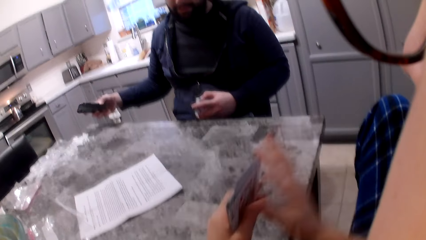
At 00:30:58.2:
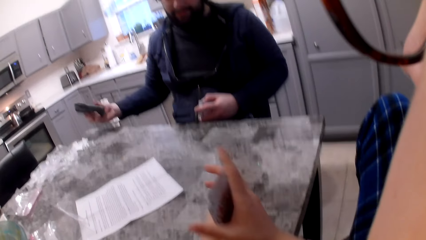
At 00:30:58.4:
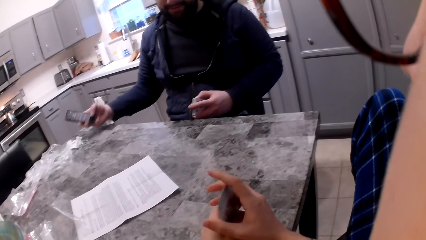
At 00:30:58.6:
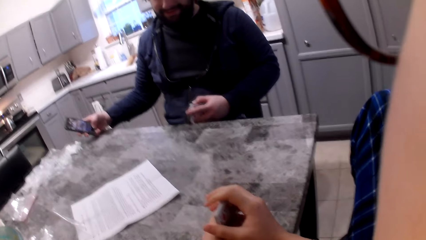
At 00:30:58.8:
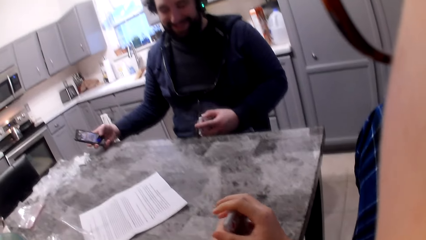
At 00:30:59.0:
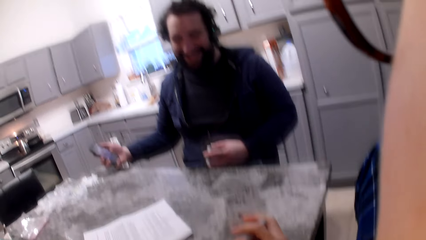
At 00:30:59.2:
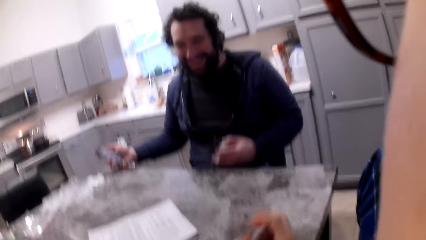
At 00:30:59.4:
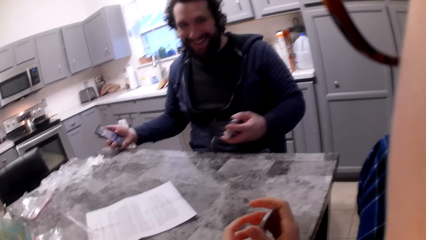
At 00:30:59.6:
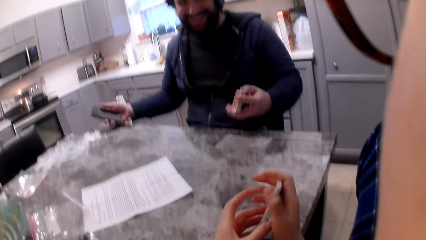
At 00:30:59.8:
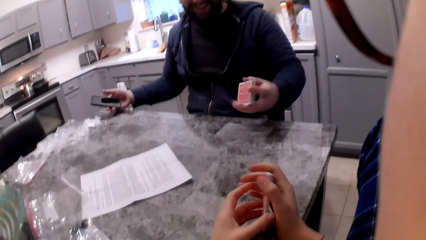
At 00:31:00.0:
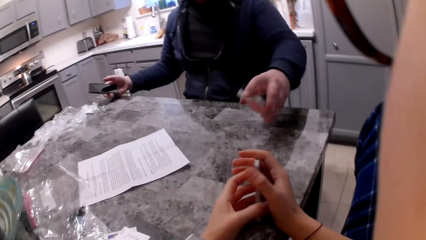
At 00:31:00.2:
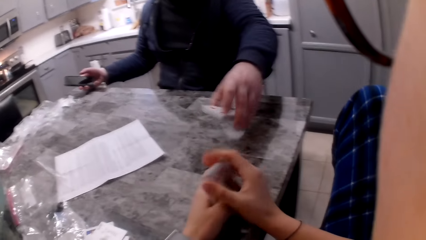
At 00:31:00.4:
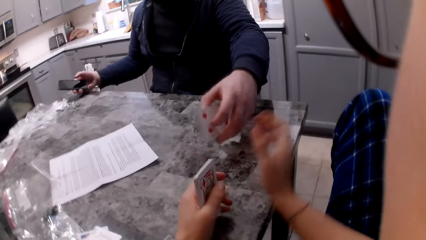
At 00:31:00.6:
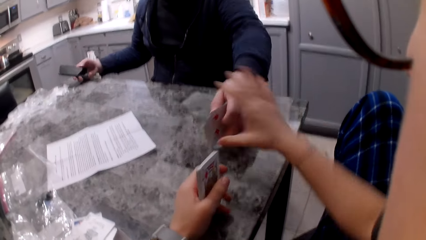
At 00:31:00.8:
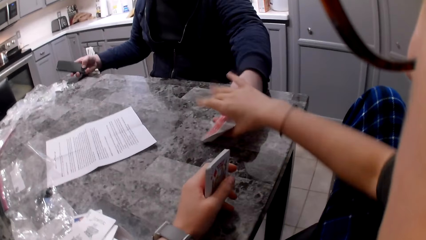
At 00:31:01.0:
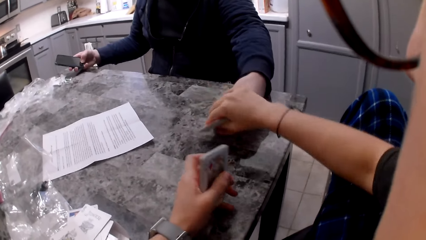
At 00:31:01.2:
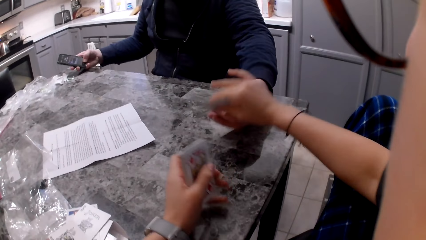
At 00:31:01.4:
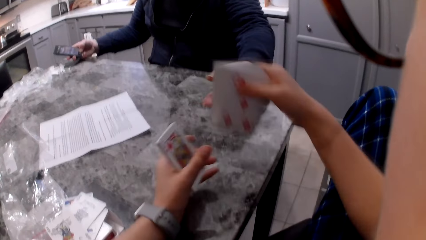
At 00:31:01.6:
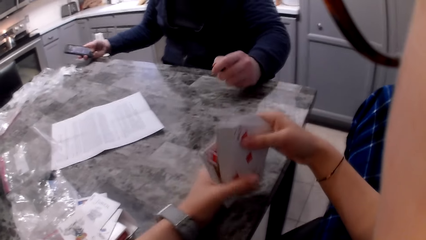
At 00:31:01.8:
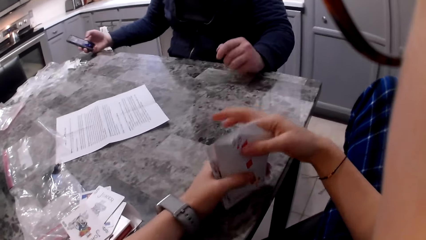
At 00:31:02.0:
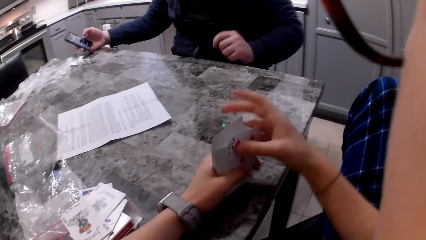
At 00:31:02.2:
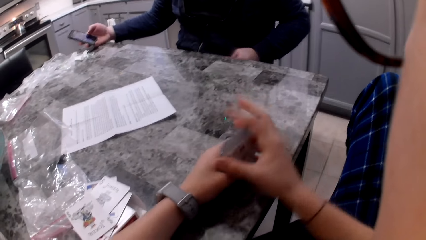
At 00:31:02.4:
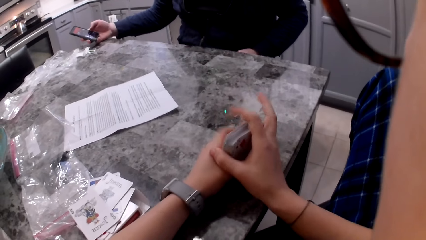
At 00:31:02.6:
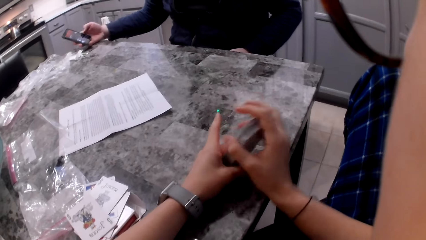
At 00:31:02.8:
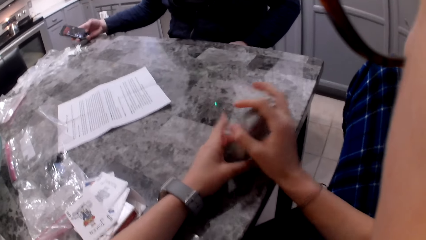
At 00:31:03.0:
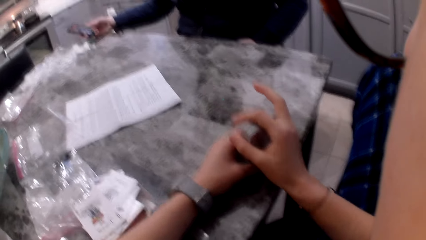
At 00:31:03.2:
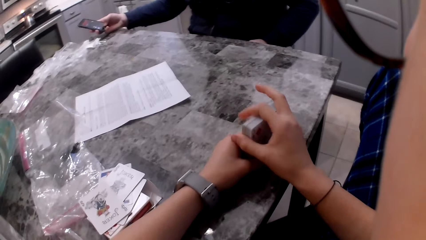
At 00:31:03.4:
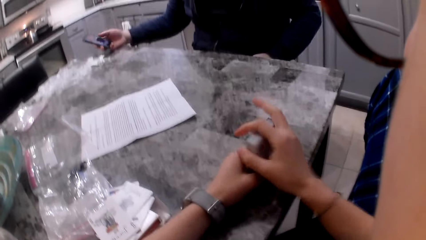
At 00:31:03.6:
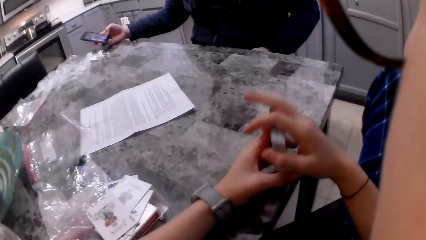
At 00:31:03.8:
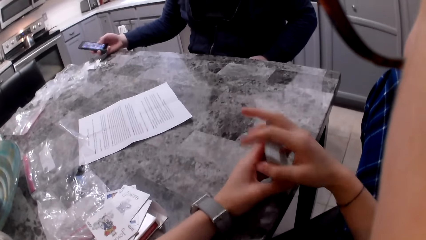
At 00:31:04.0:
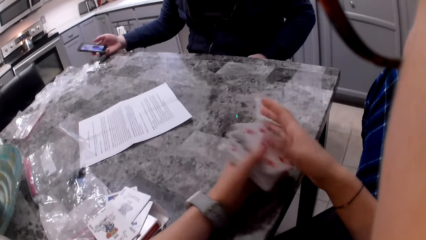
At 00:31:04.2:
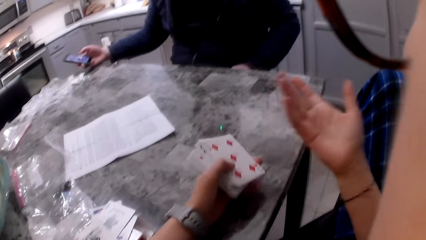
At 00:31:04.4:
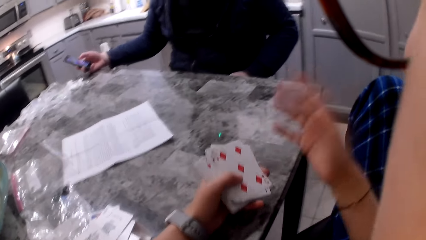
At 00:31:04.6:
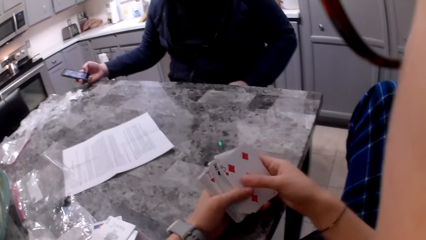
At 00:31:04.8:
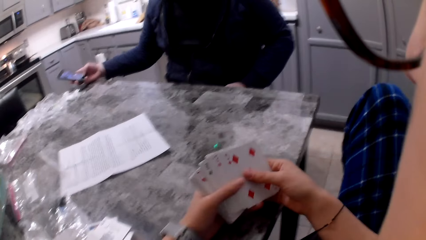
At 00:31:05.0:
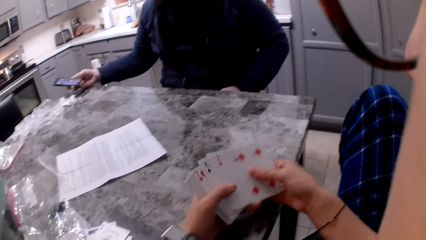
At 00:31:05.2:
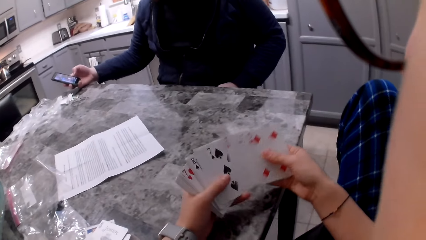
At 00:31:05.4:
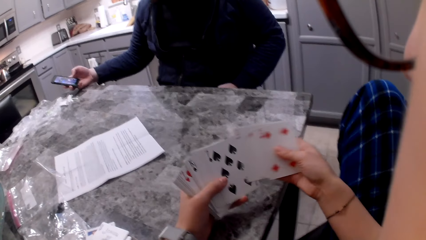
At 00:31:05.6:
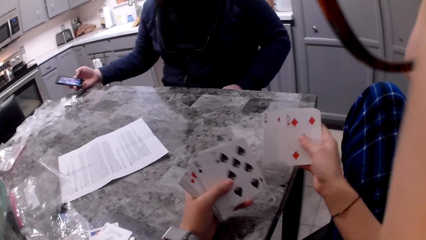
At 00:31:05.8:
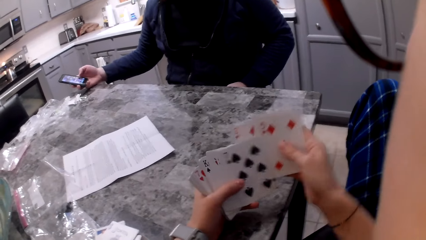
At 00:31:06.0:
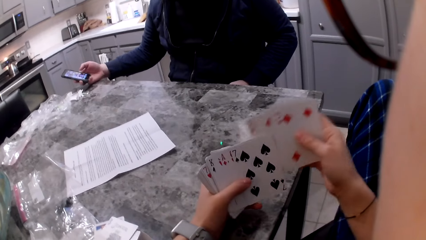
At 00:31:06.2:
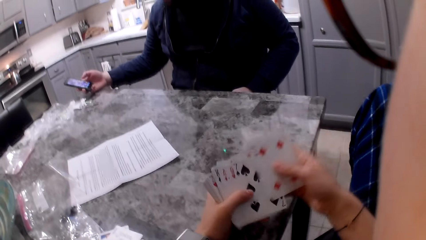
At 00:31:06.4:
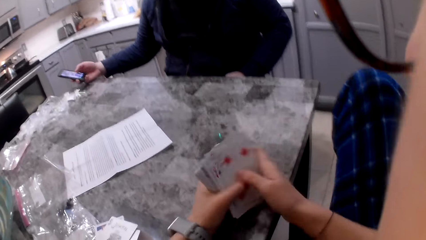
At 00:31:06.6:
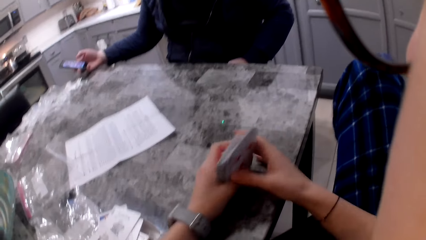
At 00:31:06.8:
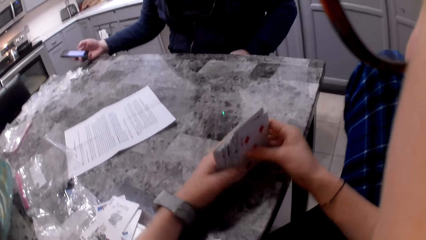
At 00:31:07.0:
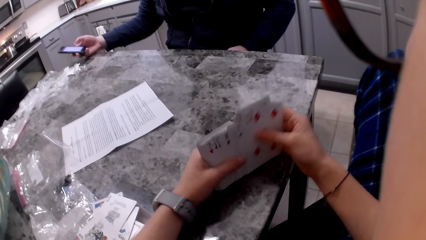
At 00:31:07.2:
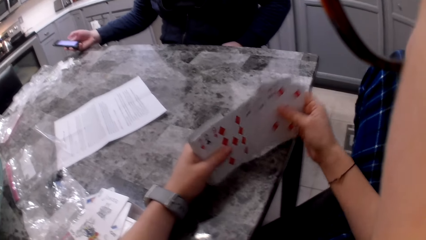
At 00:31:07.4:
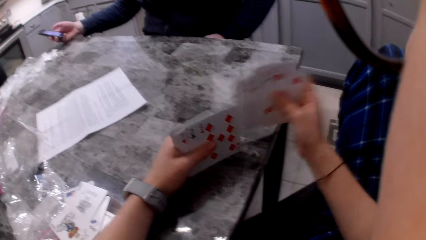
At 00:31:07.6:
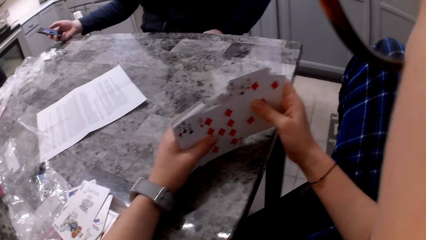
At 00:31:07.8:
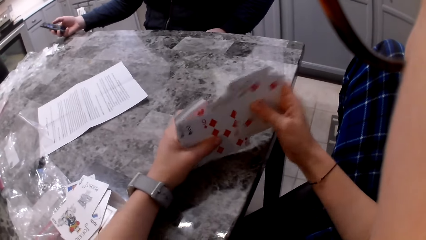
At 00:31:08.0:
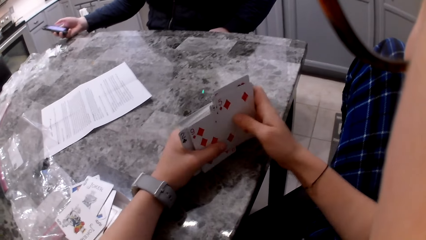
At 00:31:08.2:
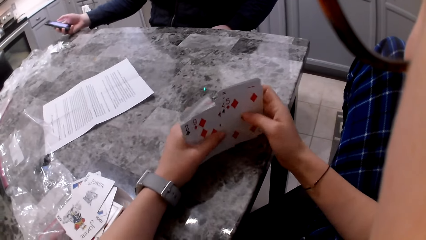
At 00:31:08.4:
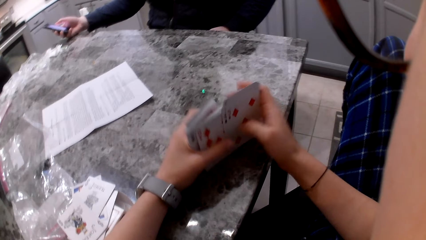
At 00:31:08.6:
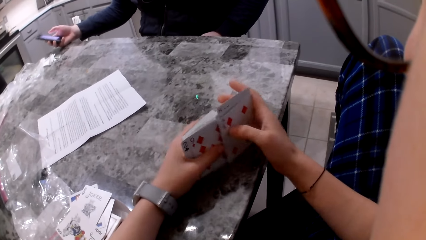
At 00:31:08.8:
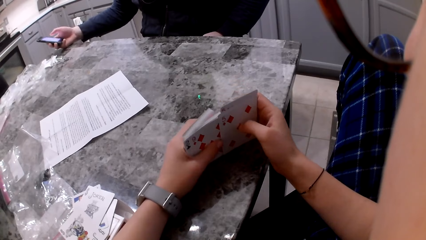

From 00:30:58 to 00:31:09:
The camera wearer drops her hand to the cards. A man operates a phone. The camera wearer aligns the cards in her hands. The man gives the cards in his hand to the camera wearer. The camera wearer takes the cards and combines the cards with hers. The man operates the phone. The camera wearer aligns the cards on the table. She gestures and moves her right hand. The man operates the phone. The camera wearer shuffles the cards in her hands. She shuffles the cards on the table. The man operates the phone.

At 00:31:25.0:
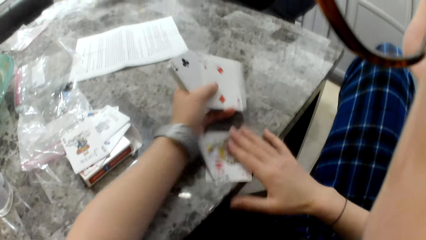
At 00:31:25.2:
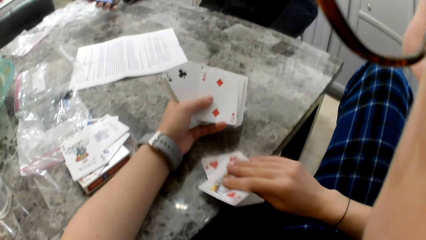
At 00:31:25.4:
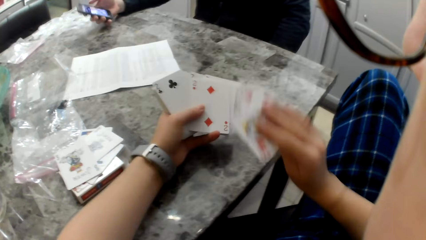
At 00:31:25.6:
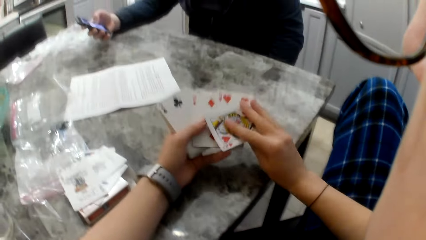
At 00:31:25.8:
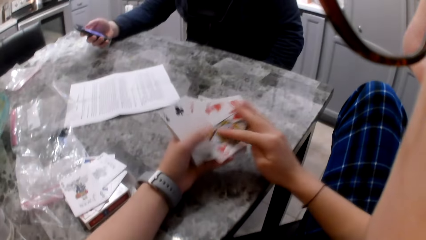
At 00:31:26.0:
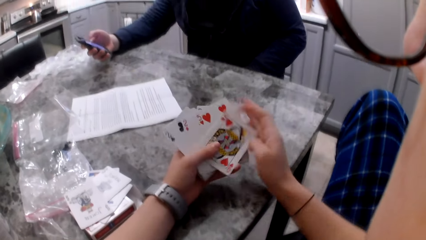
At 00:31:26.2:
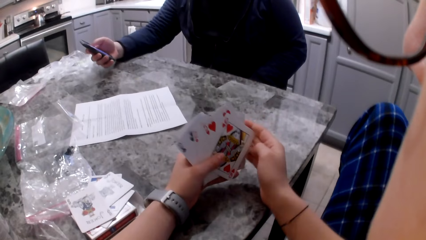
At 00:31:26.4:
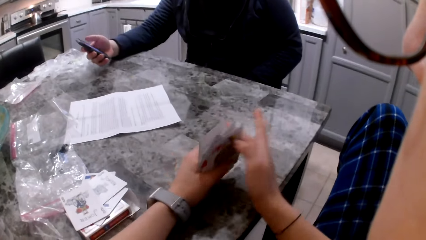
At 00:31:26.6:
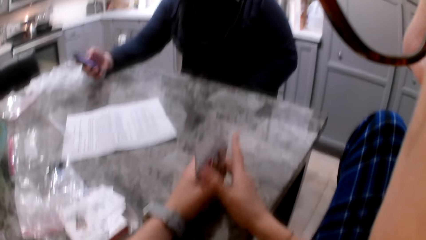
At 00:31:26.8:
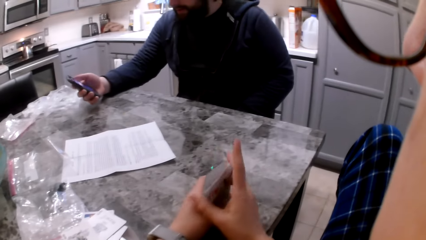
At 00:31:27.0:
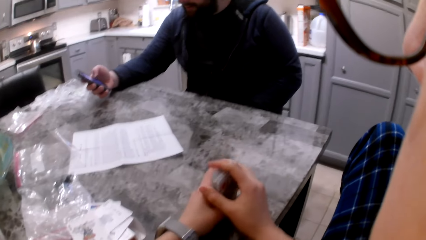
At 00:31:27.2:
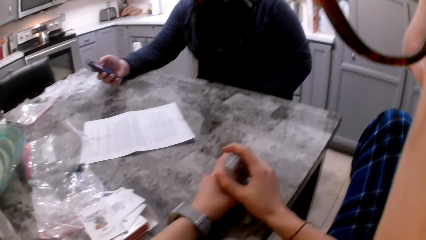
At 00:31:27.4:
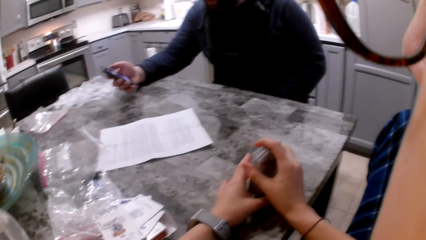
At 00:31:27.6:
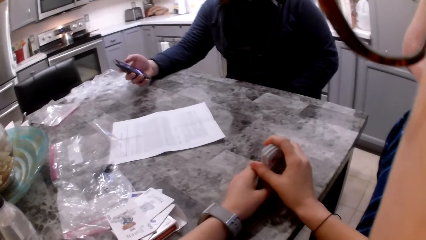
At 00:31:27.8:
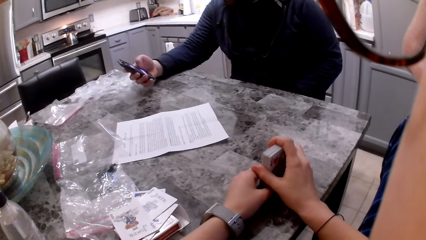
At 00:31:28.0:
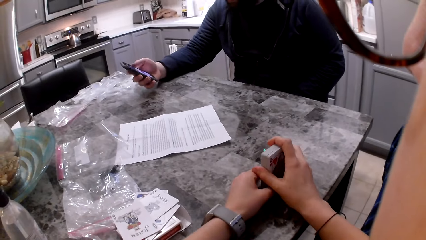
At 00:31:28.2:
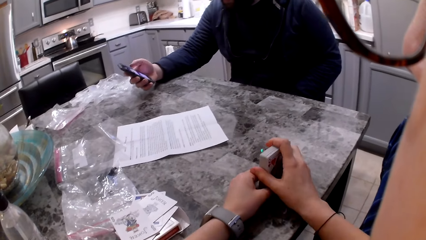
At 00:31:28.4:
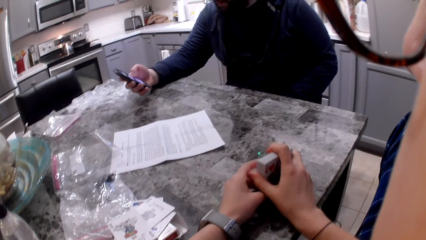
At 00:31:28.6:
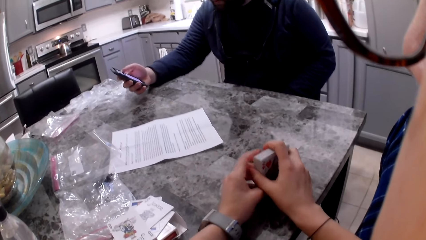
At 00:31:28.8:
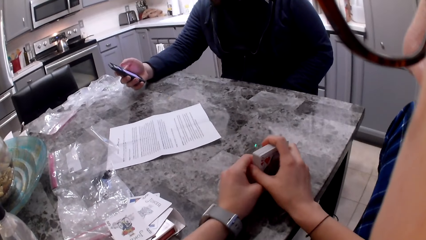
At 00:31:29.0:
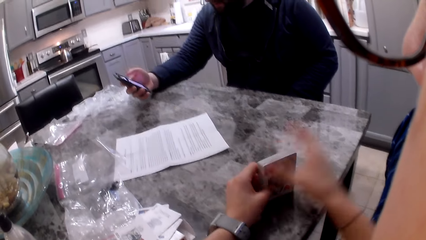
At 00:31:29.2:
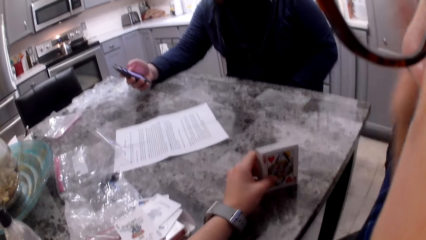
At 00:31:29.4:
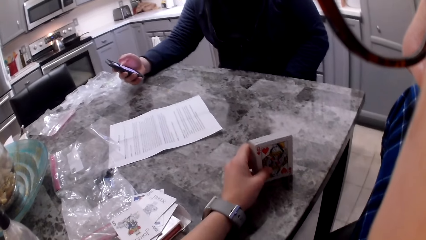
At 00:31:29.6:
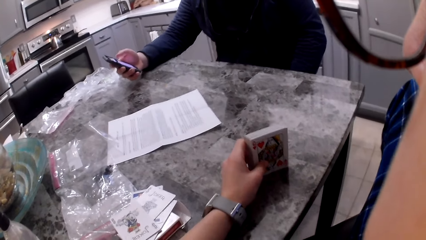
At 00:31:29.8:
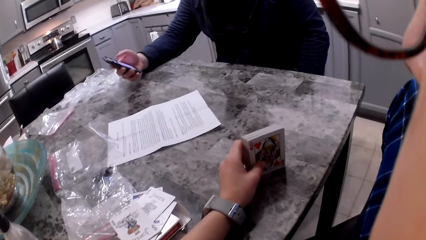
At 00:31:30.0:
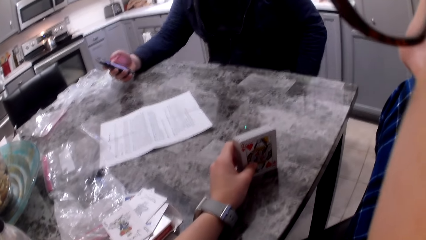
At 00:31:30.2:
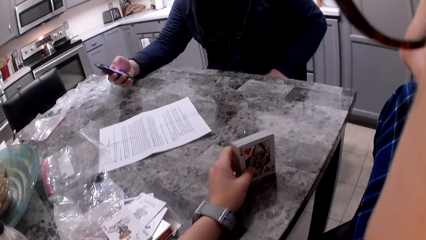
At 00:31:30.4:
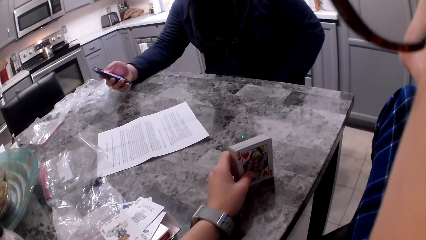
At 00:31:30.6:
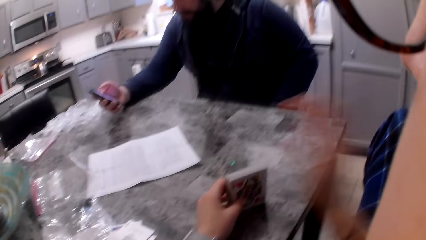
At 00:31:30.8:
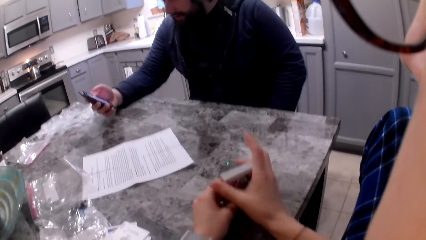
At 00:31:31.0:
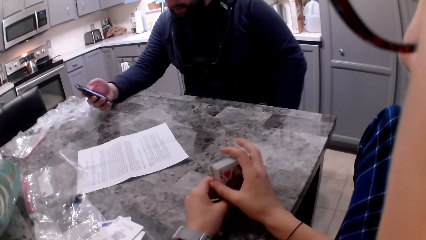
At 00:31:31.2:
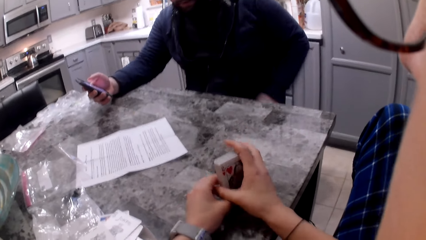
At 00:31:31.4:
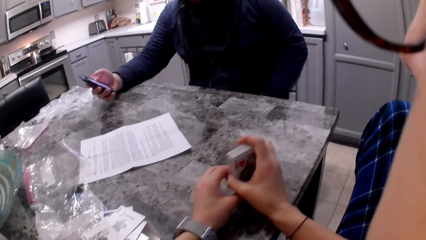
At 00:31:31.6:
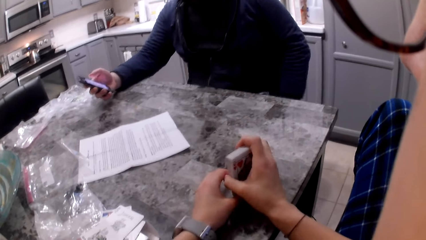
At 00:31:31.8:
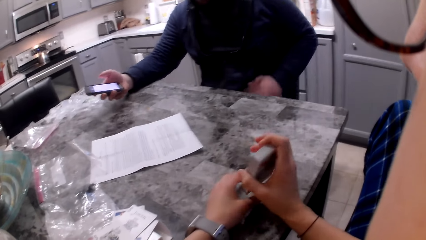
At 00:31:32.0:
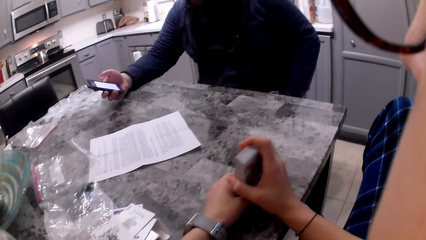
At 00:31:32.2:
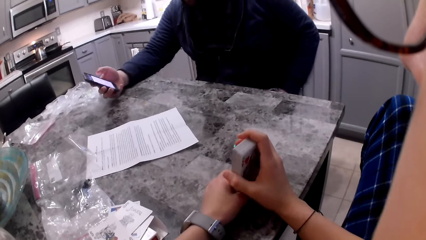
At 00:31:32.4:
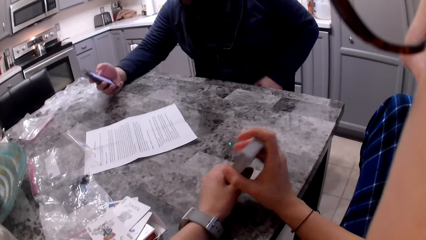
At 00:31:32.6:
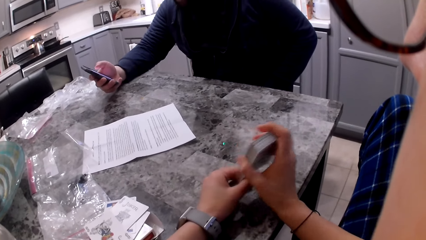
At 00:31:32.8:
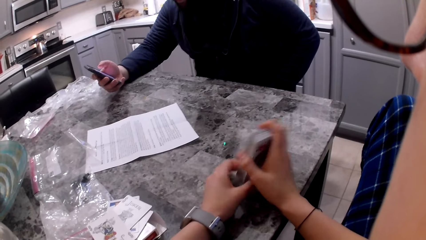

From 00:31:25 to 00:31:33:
The camera wearer picks up the cards with her right hand. She adds the cards to her cards. A man operates a phone. The camera wearer aligns the cards on the table. She shuffles her cards. She lifts her hand to her face. She touches her face. She adjusts the glasses on her face. The man operates the phone. The camera wearer drops her hand to the cards. She aligns the cards on the table. She hits the cards on the counter. The man operates the phone.
